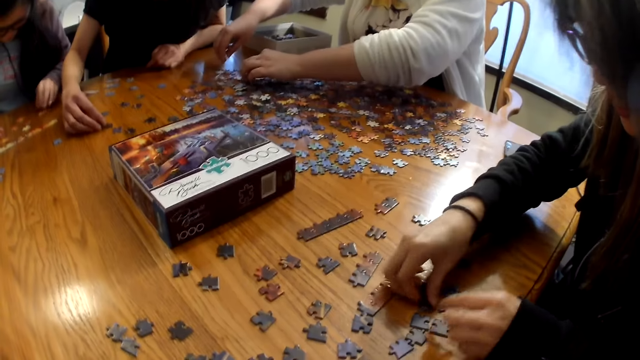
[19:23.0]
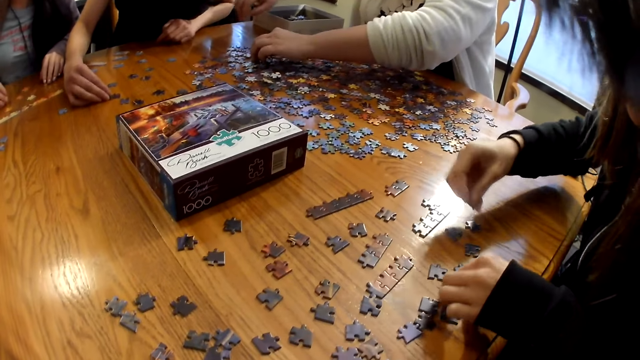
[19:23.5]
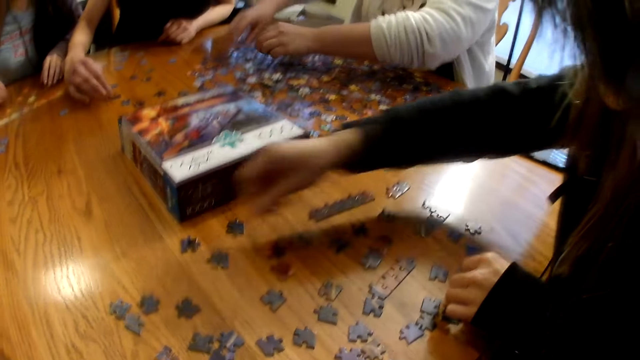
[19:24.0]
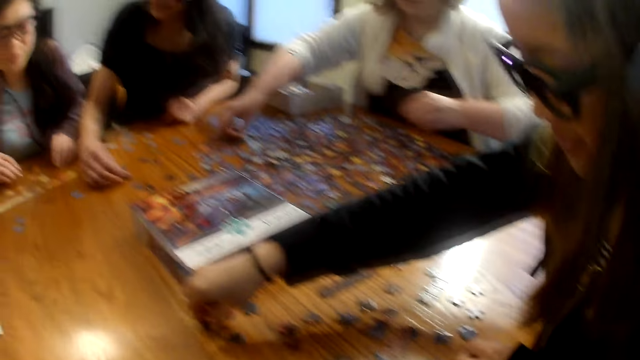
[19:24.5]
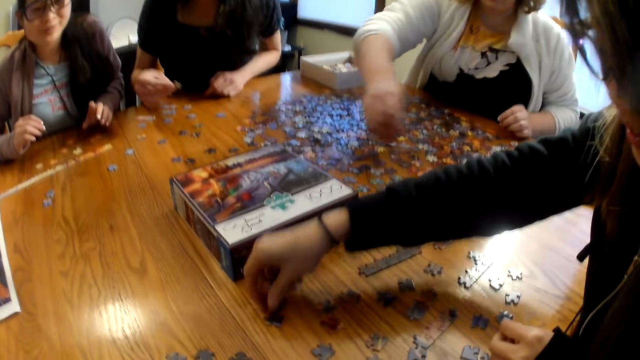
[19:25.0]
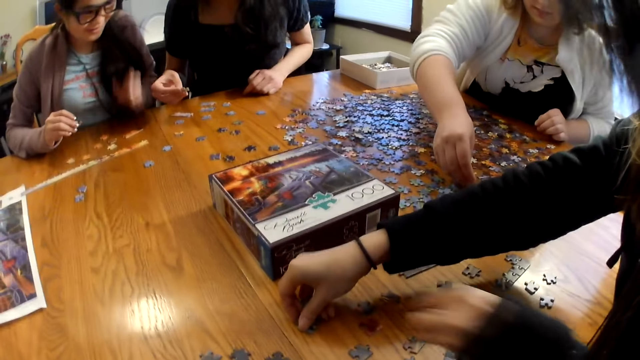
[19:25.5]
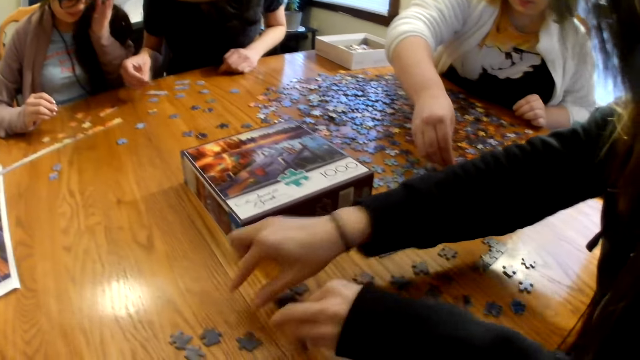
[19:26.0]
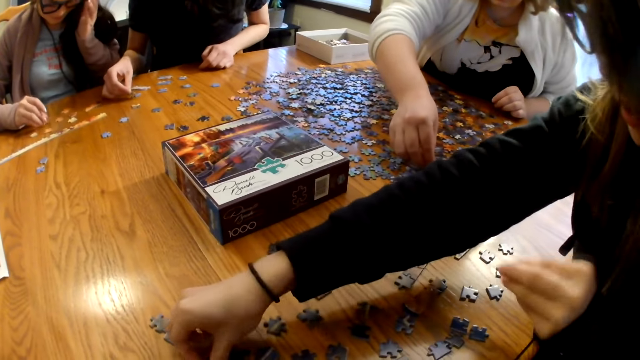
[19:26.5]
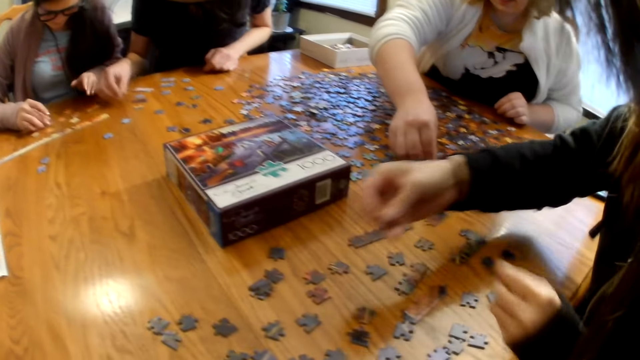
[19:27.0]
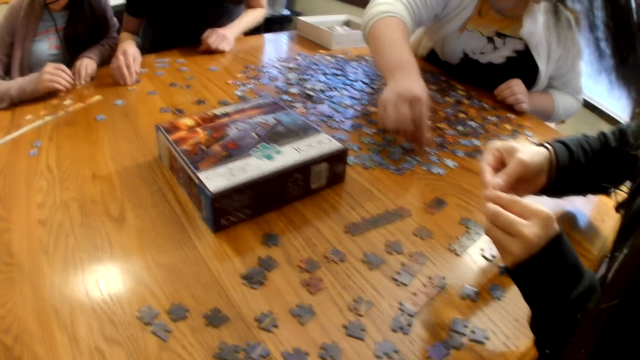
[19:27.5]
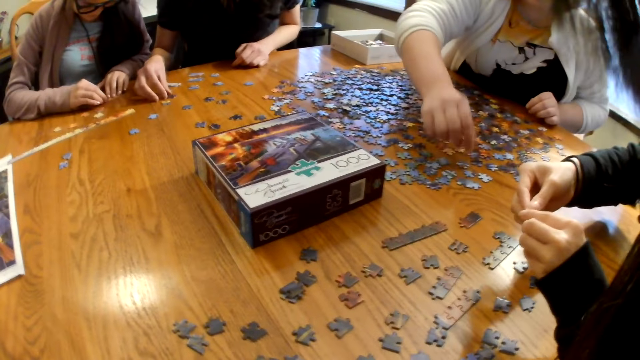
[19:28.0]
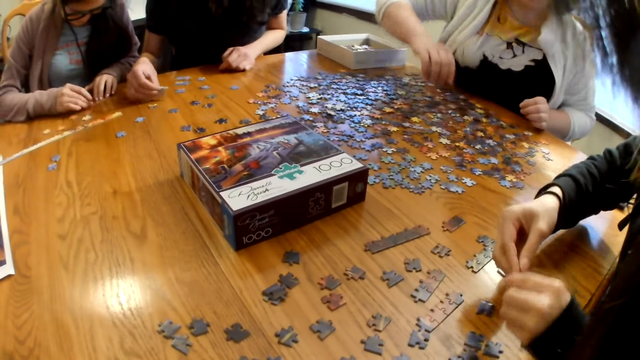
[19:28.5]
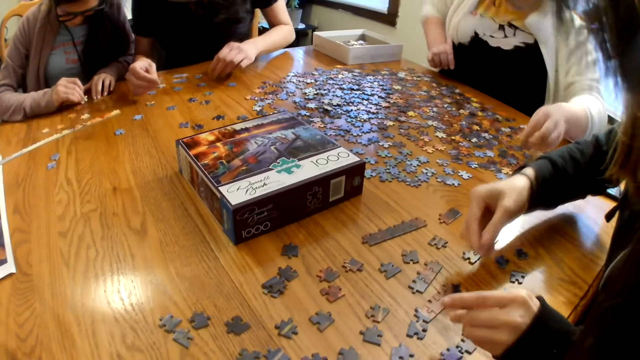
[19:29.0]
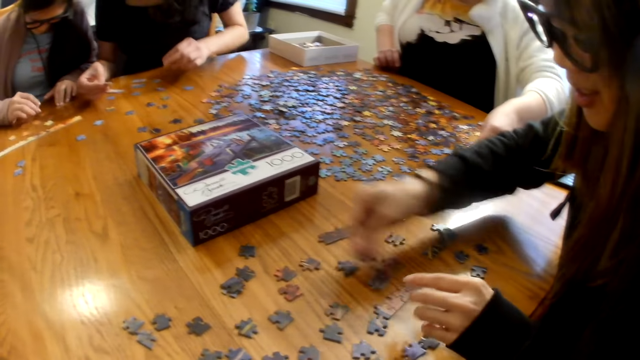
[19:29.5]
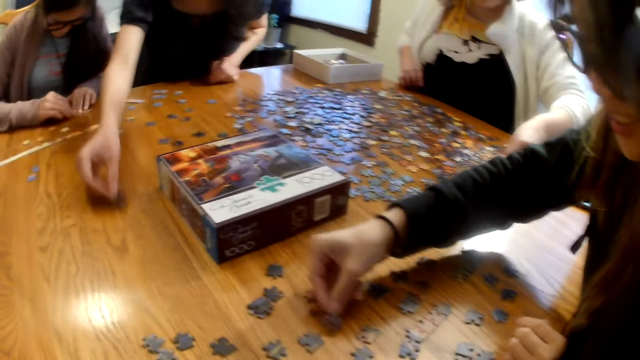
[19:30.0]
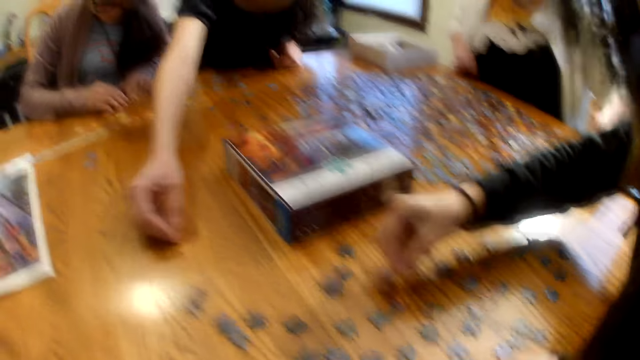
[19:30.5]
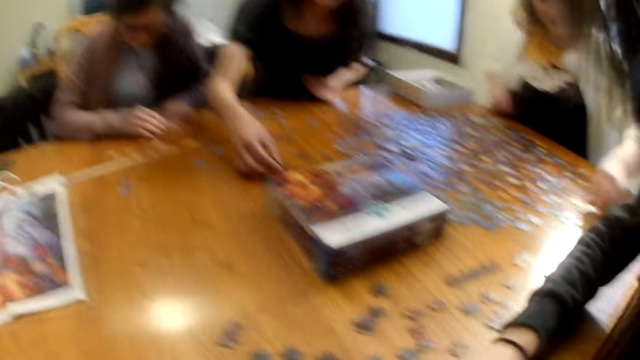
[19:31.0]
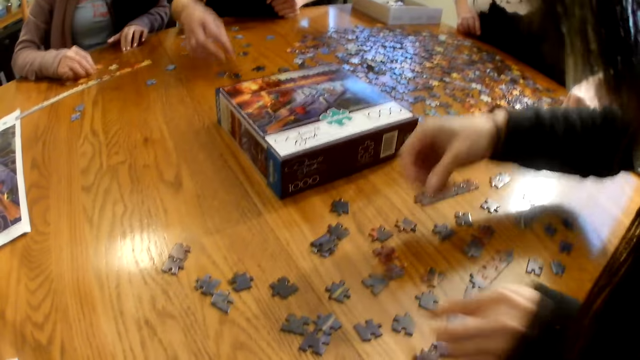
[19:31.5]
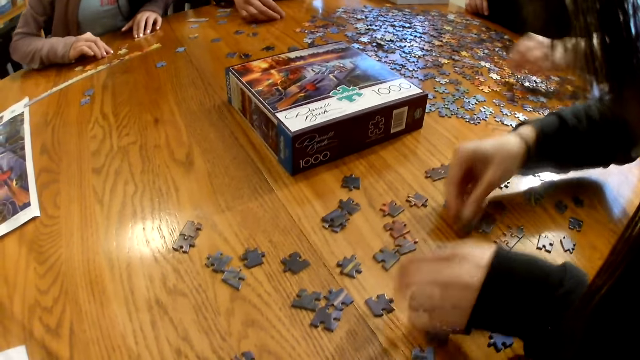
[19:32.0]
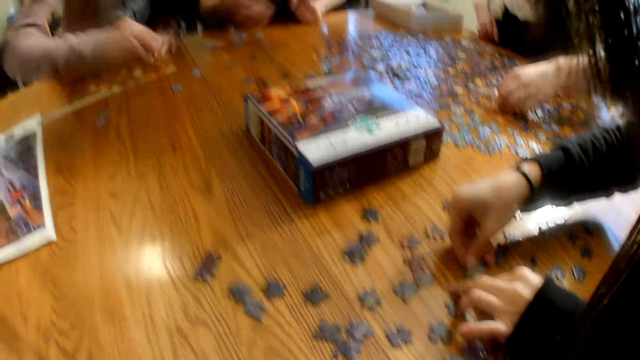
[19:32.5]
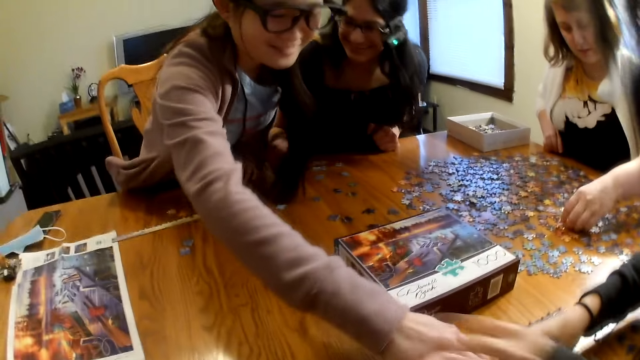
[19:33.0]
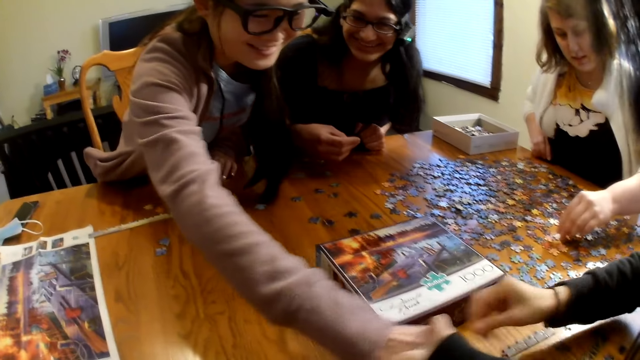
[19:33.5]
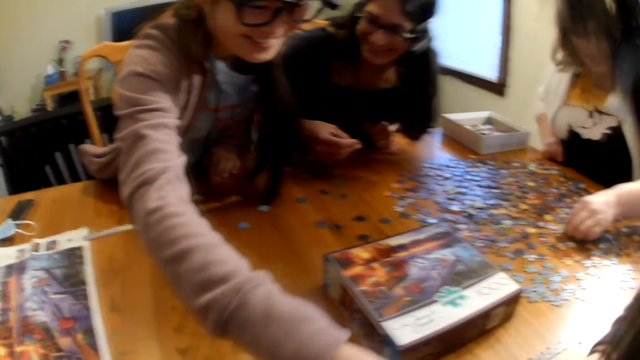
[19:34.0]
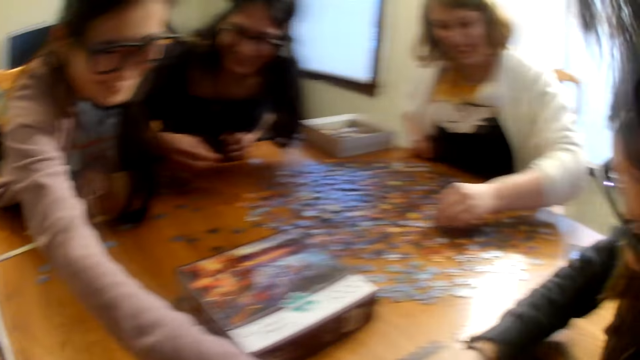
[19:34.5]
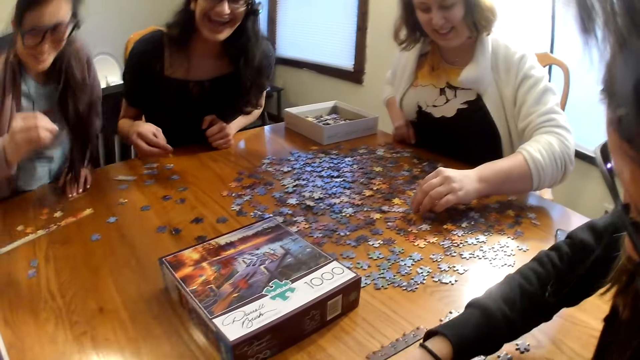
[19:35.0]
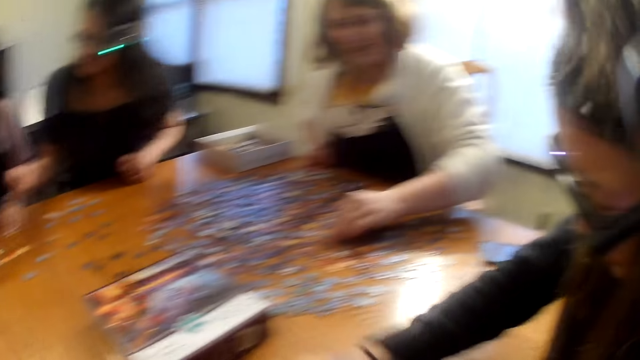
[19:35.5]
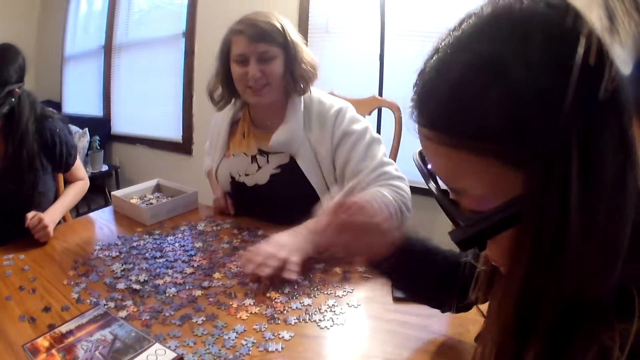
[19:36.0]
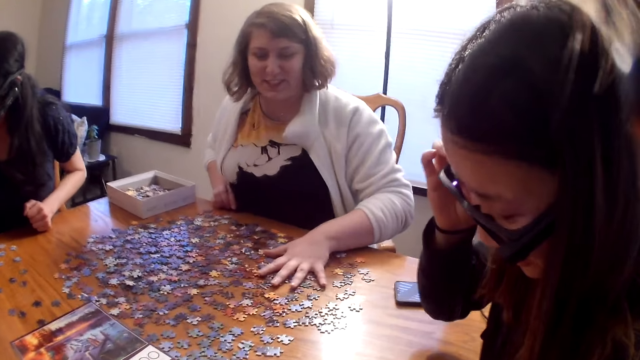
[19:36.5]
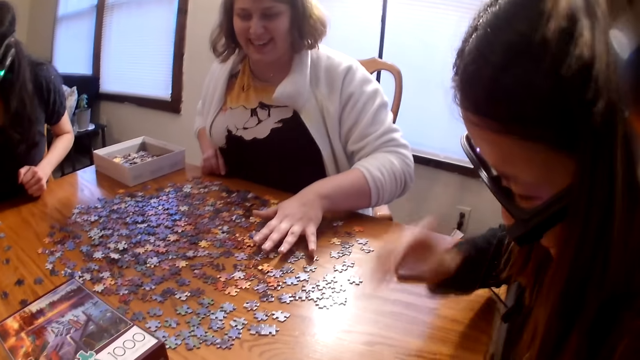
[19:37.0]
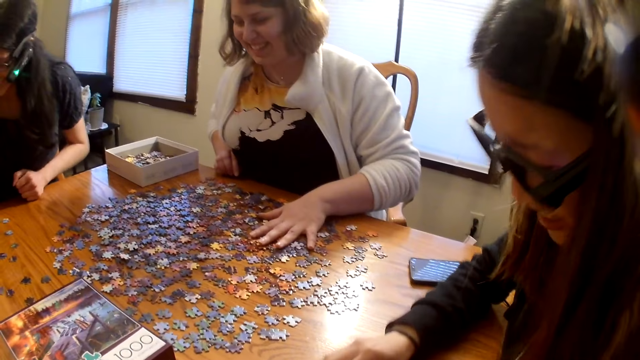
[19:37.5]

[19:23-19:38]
A woman picks up a piece from the table. Another woman places the piece on the table. Another woman places the piece on the table. Another woman picks up a piece from the table.

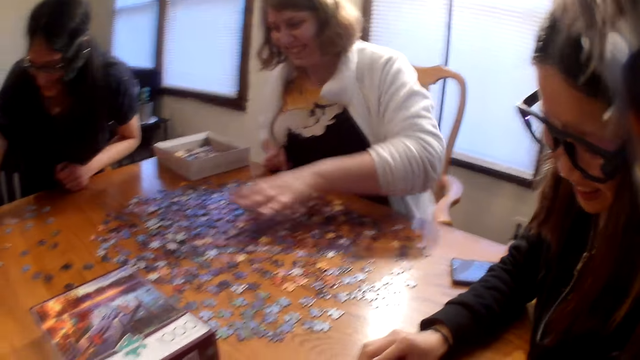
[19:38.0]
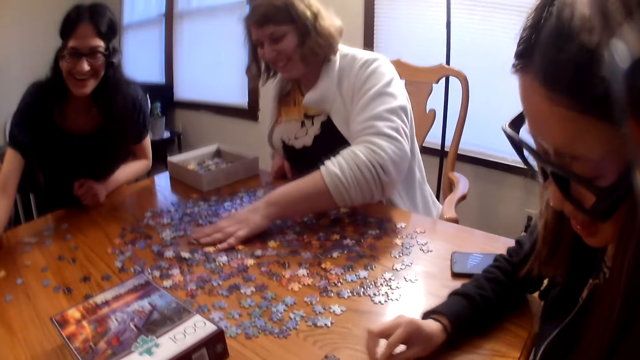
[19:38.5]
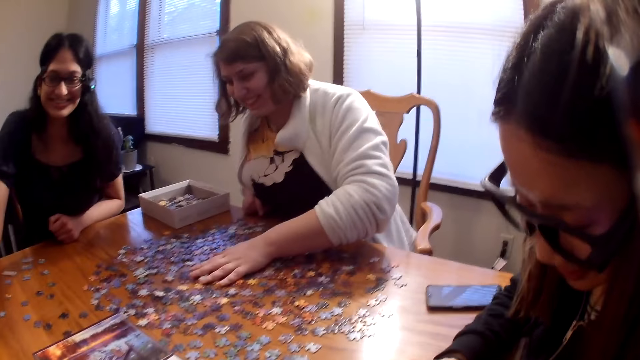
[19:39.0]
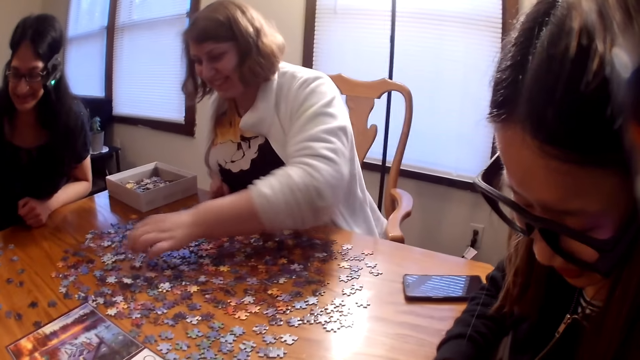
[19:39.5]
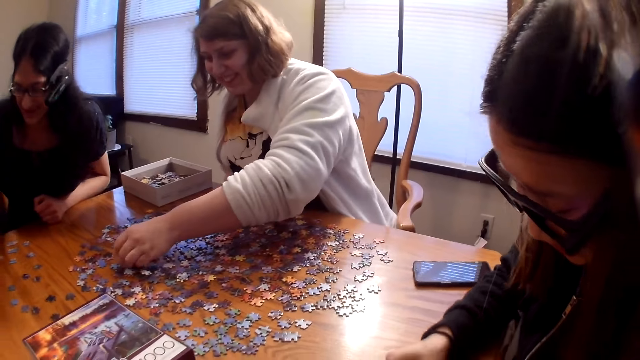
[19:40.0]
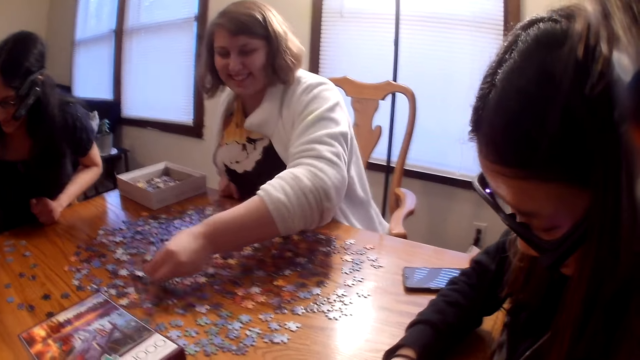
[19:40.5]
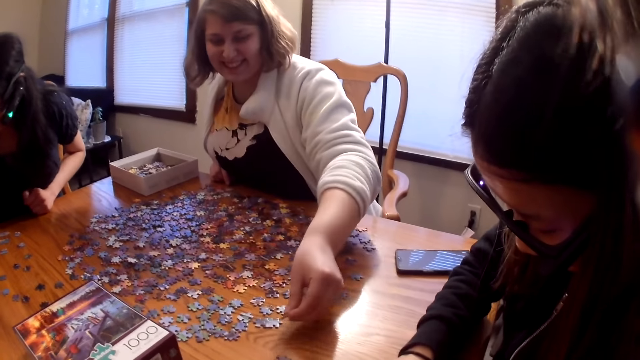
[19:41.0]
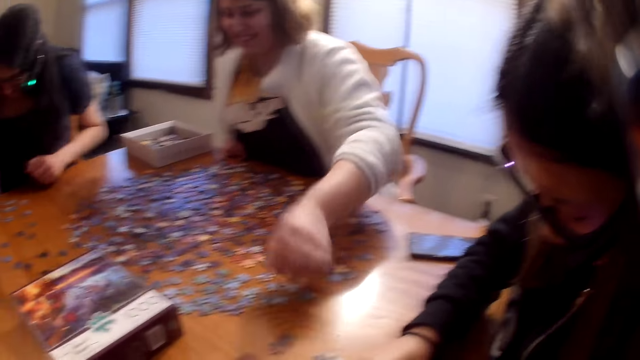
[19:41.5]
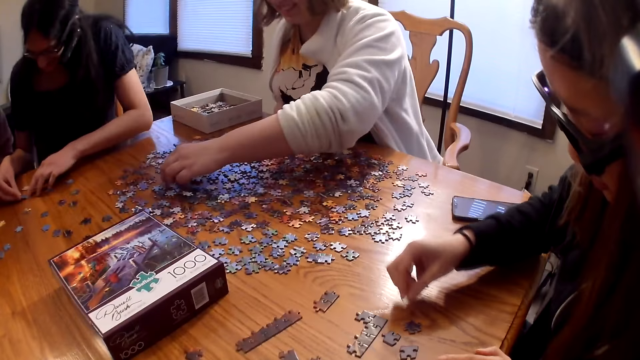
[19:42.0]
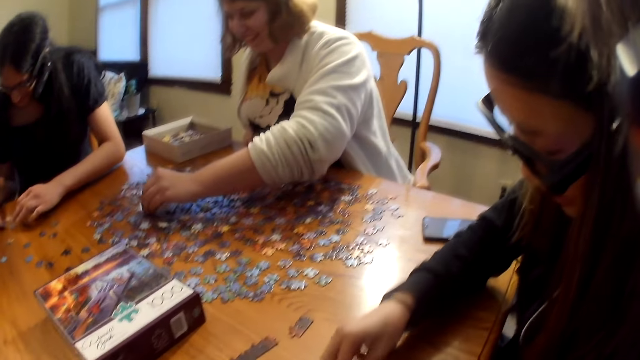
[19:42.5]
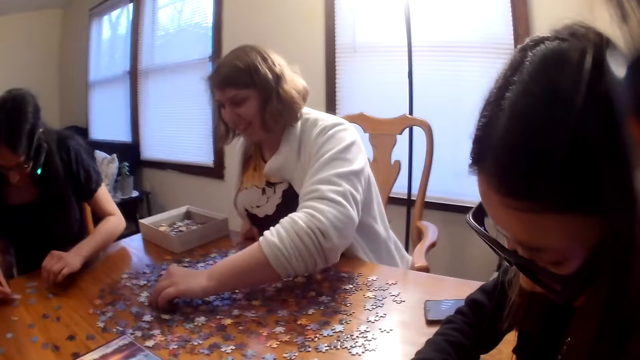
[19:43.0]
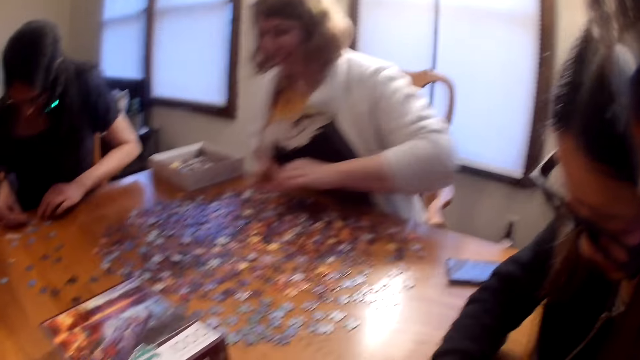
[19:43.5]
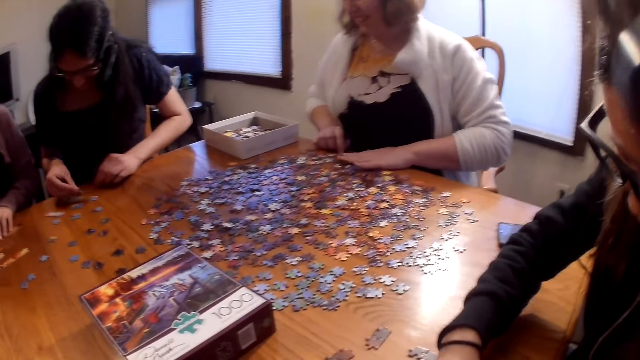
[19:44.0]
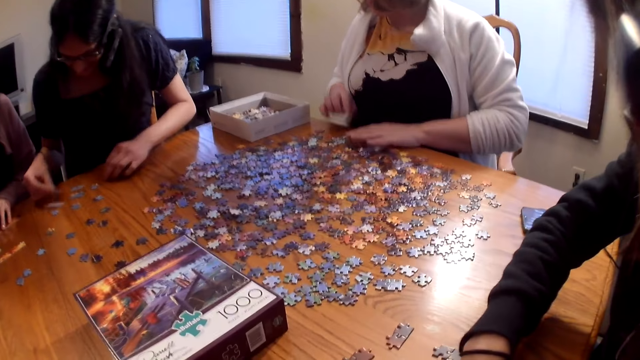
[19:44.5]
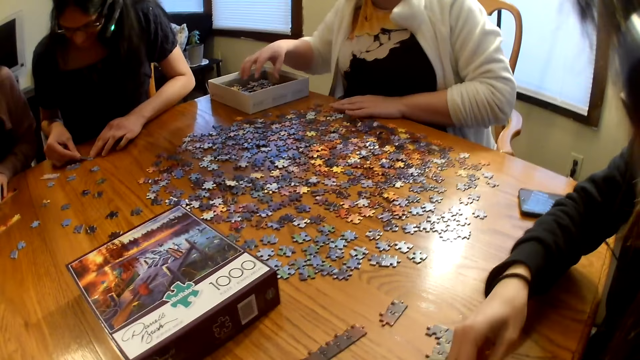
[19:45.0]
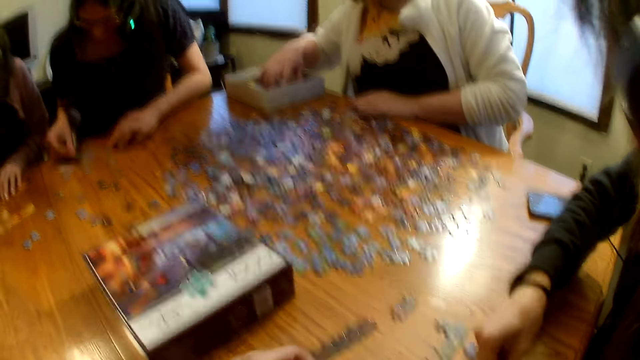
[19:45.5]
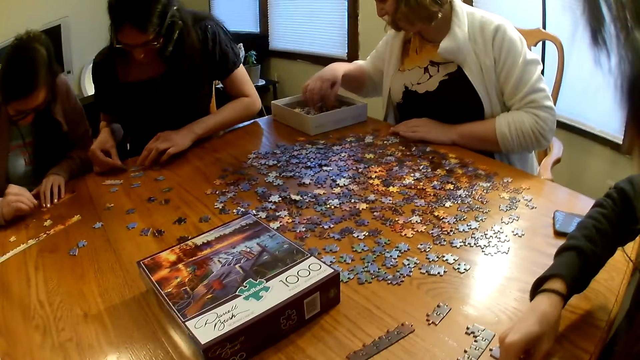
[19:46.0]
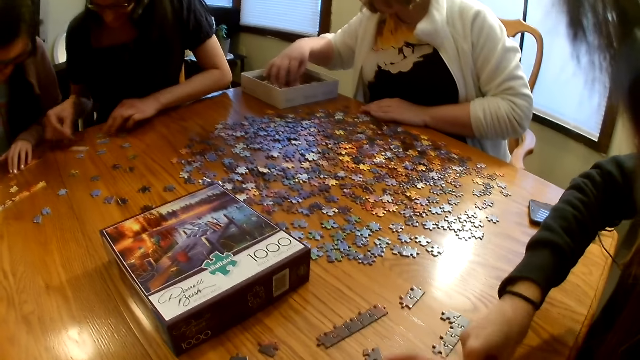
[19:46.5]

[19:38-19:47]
A woman spreads the pieces on the table, places the piece on the table and looks at the pieces on the table.
